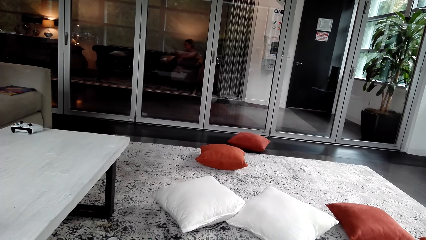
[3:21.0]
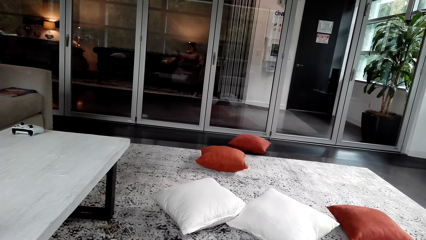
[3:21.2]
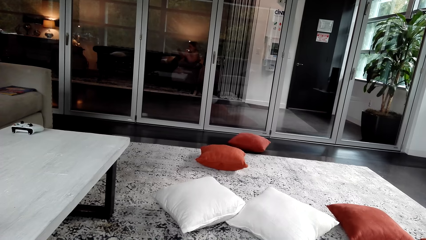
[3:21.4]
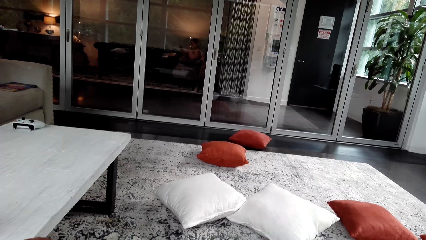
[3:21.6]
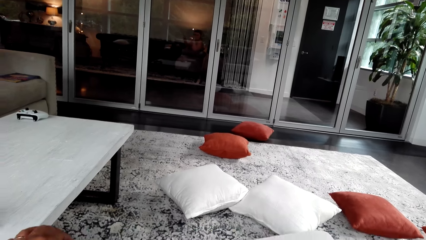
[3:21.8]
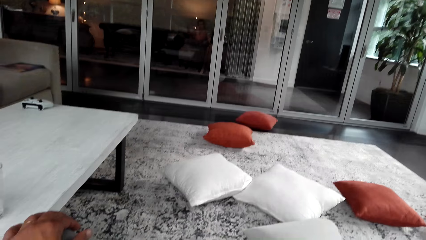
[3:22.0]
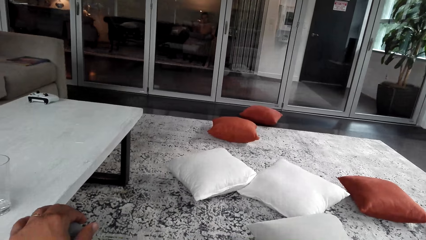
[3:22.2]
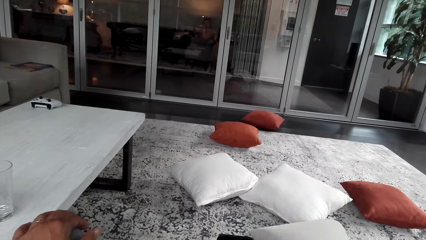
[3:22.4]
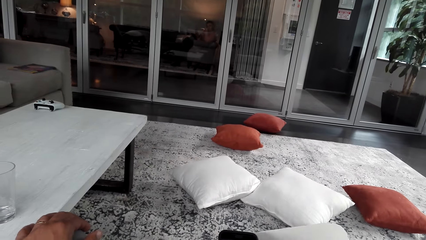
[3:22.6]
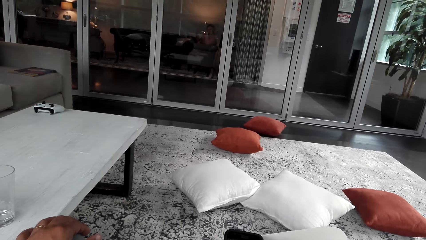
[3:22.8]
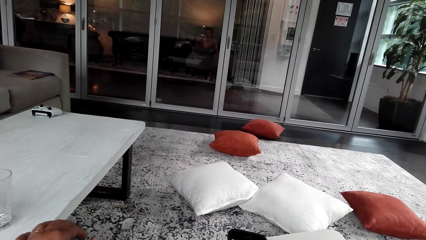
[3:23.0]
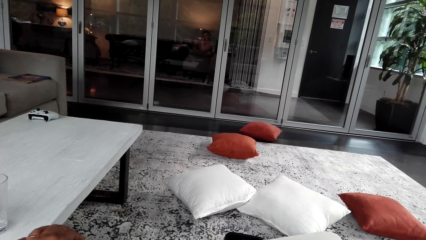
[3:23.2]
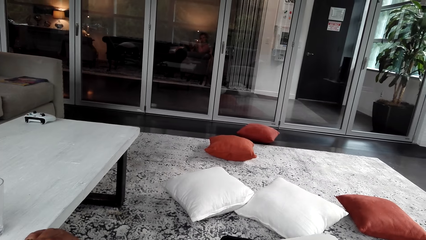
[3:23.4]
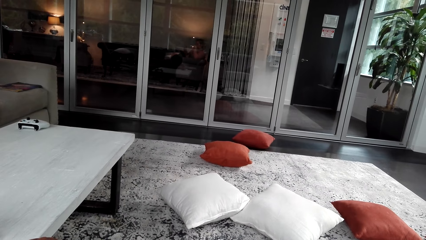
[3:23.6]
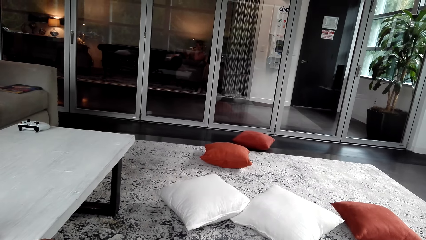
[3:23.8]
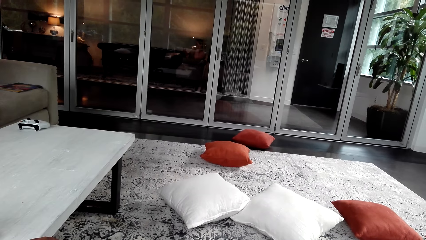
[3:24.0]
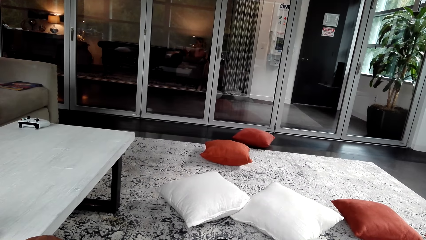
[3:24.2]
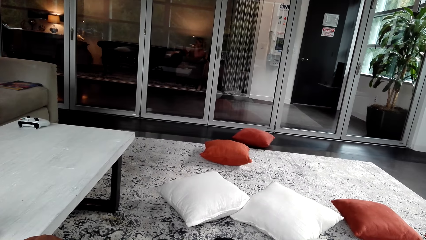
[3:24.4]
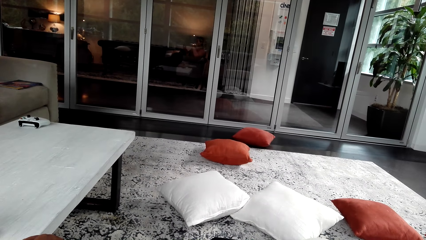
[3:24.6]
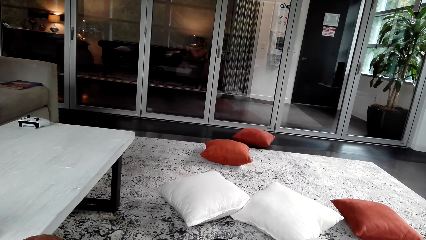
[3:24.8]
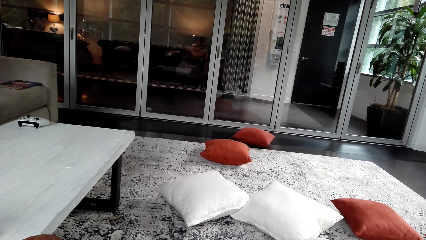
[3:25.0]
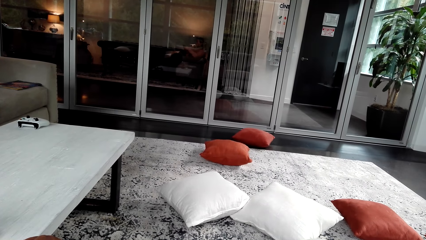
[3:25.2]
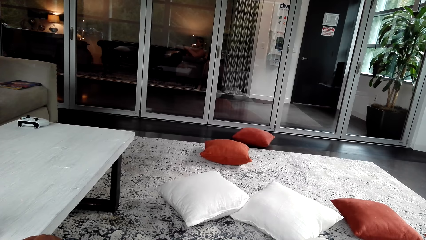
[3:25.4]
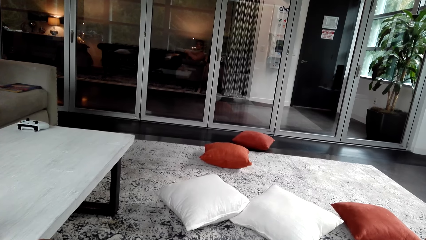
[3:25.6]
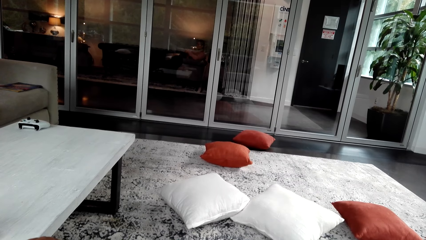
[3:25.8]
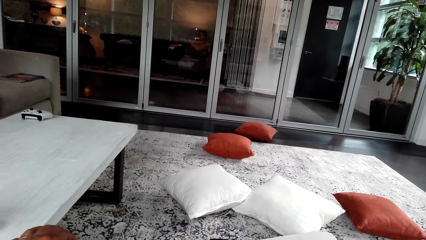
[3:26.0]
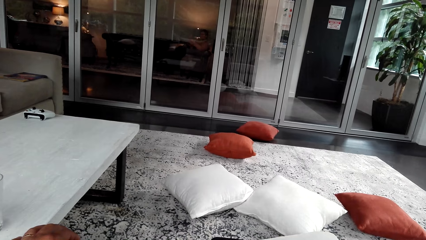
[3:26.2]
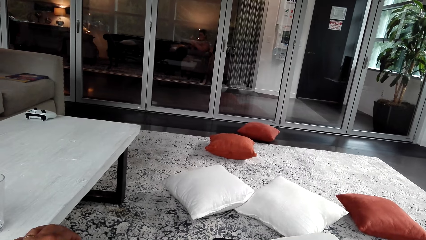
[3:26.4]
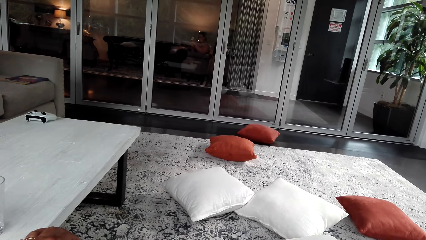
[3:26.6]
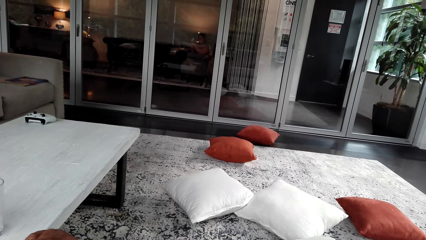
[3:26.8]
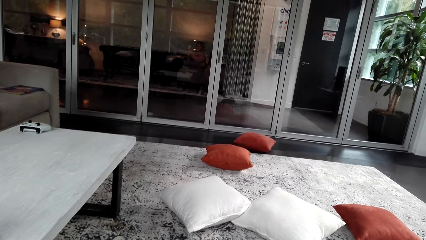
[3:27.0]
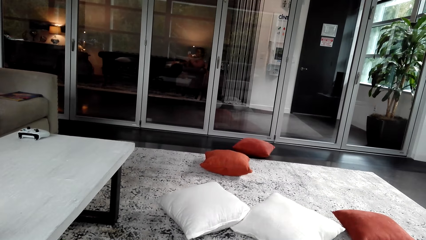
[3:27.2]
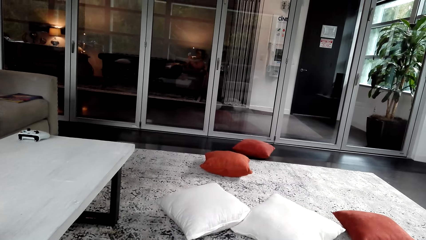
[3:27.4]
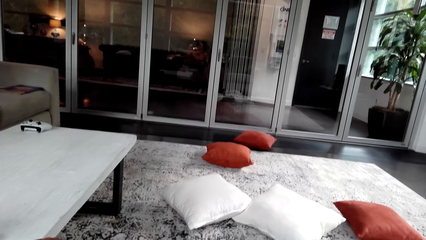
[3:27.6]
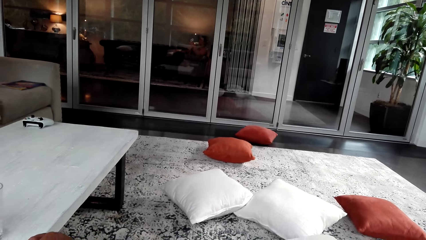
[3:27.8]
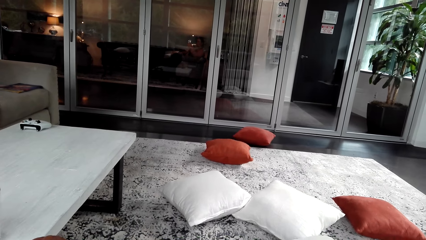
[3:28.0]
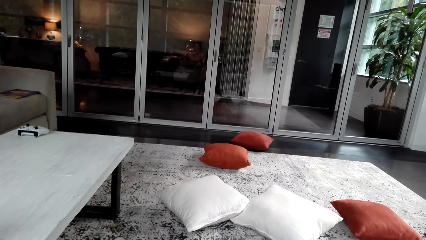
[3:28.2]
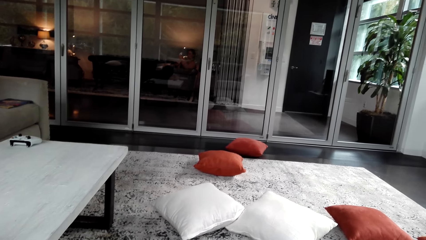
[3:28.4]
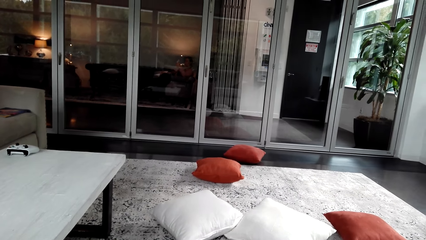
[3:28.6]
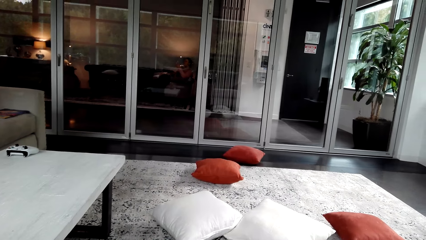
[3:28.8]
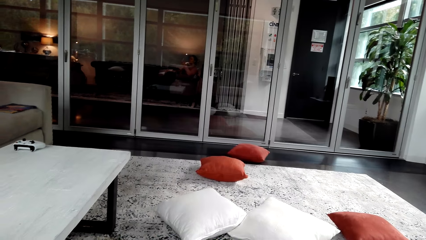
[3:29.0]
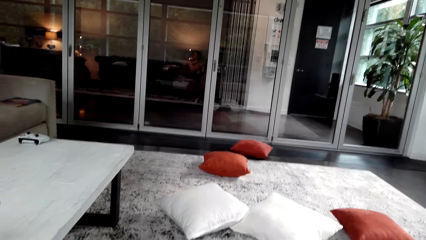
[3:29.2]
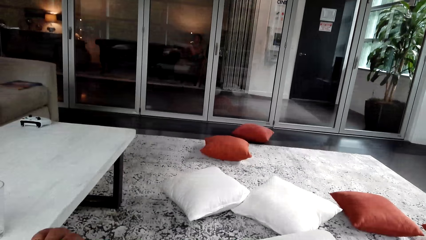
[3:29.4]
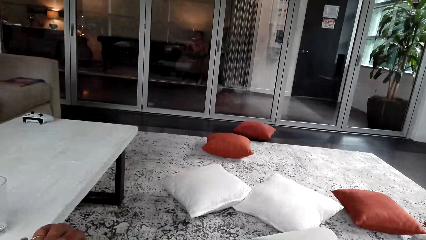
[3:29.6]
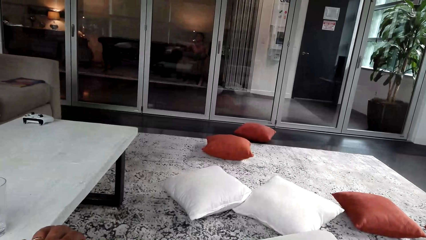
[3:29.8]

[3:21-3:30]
The camera wearer holds his knee. He holds a phone. He looks around the room.

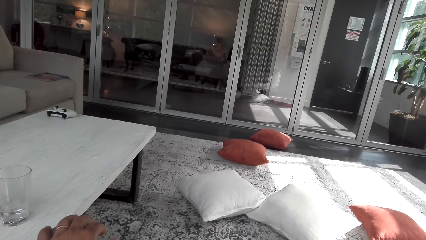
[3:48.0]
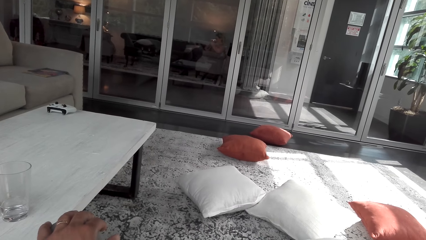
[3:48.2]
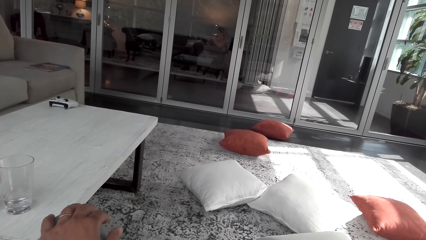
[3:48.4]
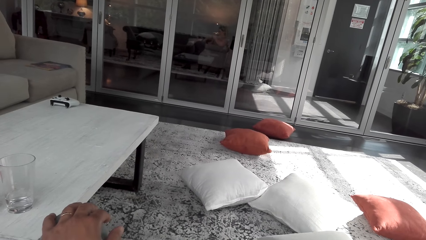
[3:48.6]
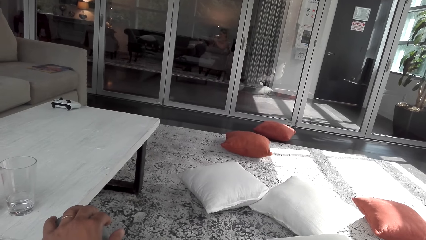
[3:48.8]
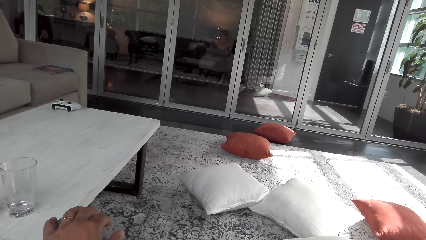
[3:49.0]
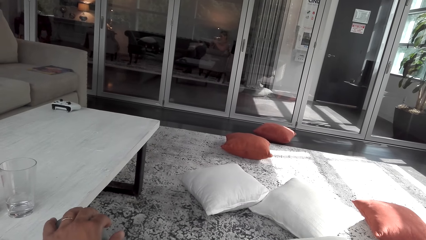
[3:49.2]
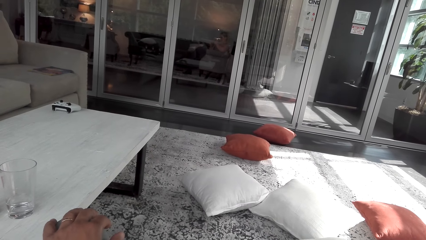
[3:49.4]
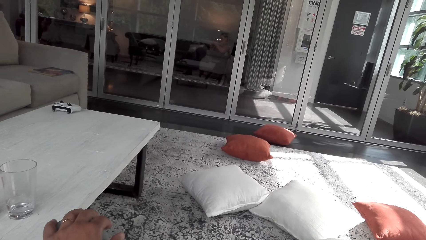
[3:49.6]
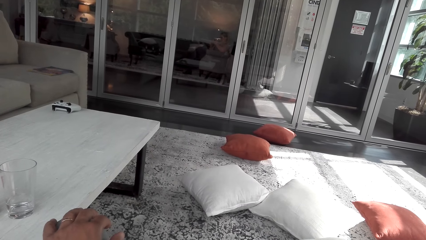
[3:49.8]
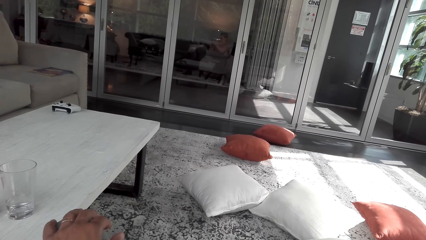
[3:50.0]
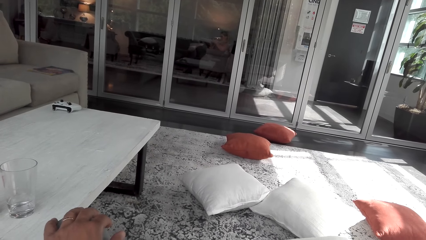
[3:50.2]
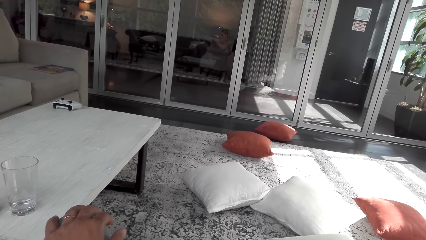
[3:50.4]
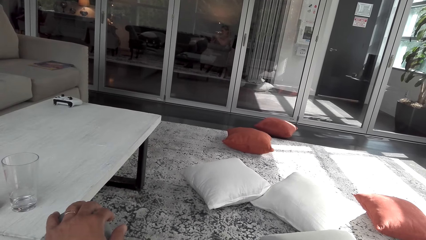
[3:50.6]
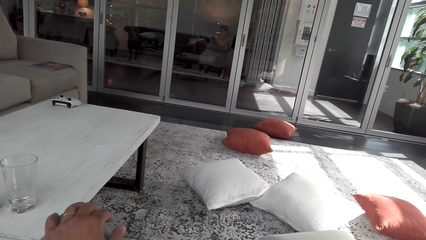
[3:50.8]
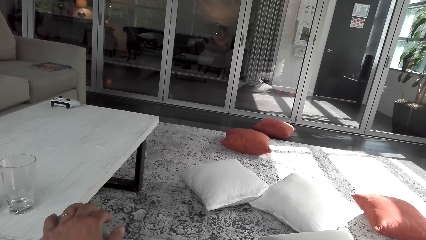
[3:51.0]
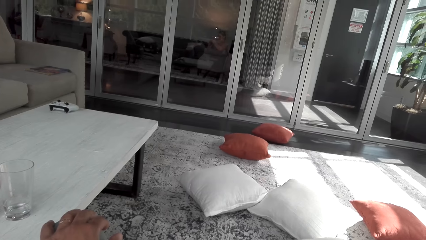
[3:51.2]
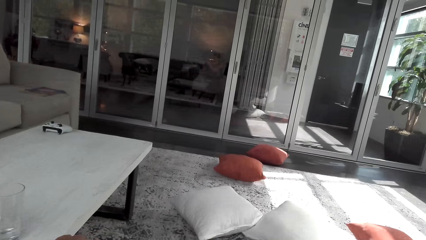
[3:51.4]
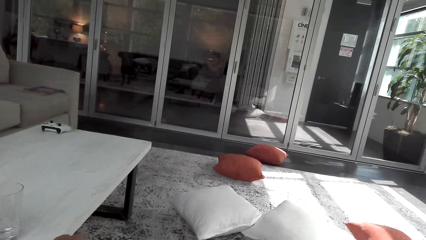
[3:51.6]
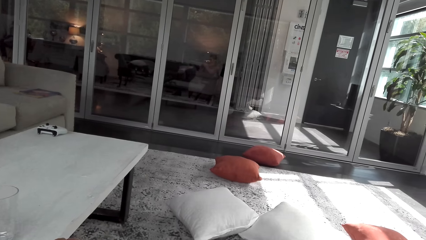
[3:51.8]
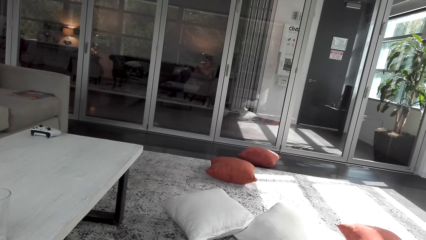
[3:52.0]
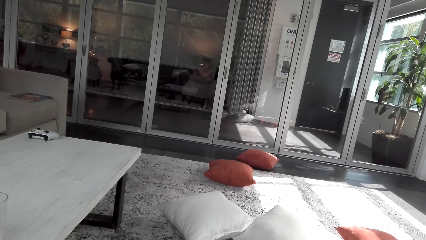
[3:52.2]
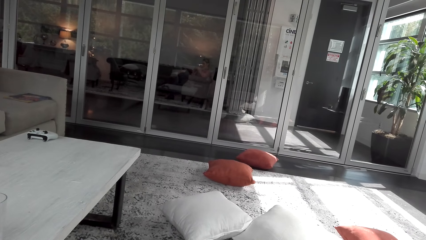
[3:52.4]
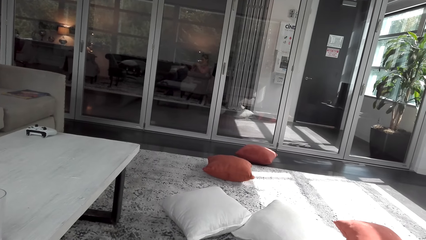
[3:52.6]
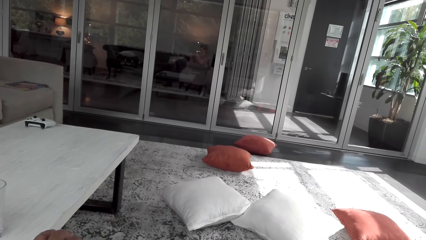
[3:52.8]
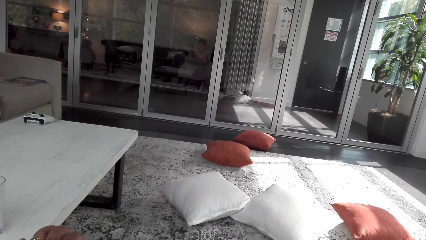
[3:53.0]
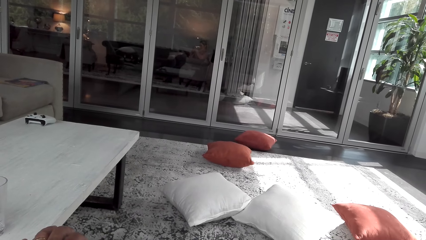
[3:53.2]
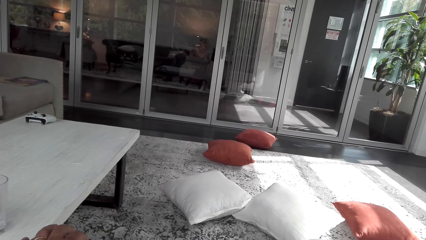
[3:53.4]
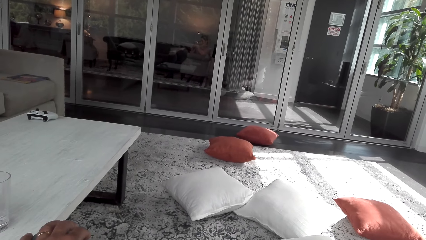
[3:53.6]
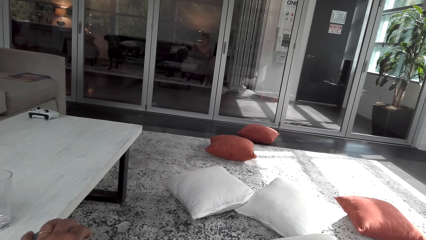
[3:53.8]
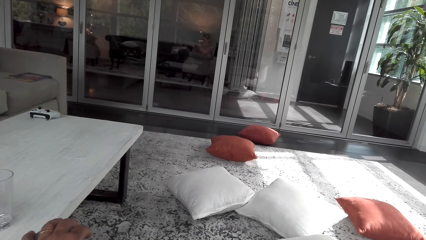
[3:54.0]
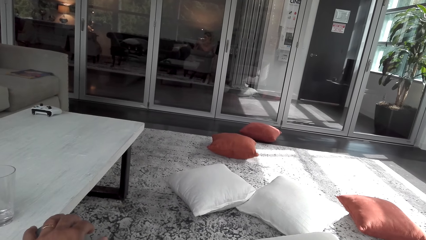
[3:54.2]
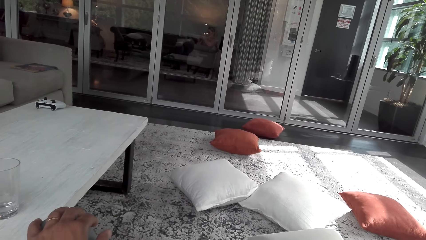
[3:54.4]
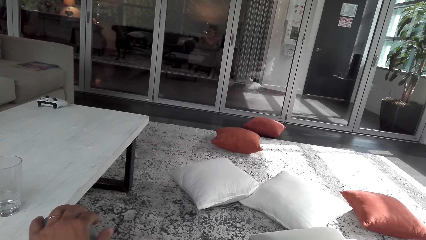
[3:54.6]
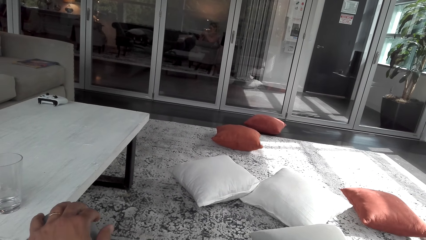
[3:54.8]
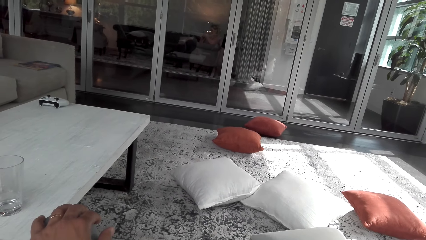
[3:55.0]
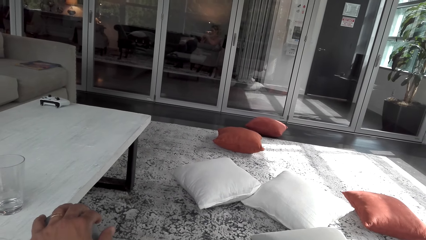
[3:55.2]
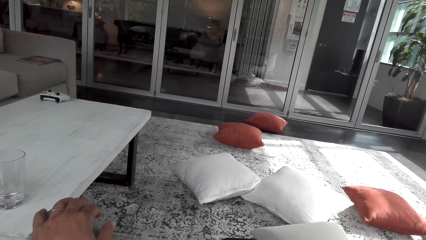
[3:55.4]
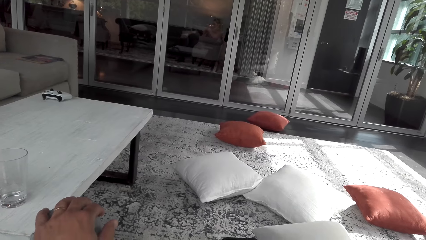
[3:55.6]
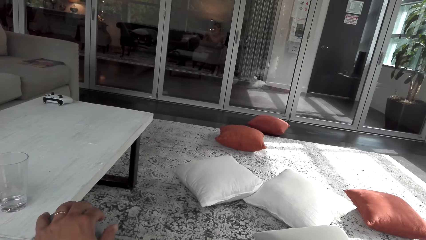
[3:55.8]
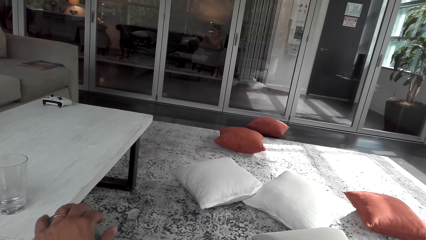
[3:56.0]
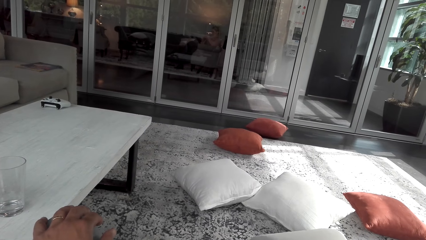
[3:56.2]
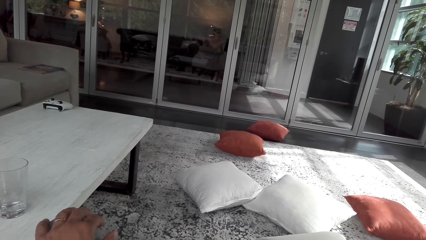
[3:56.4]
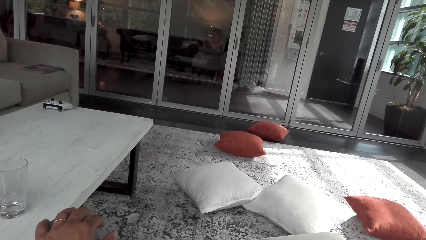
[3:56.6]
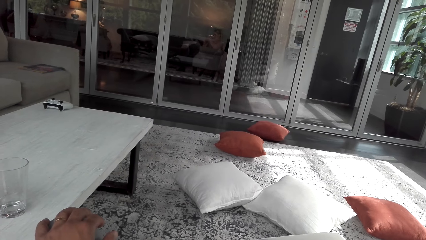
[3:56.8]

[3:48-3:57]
The camera wearer holds his knee.
